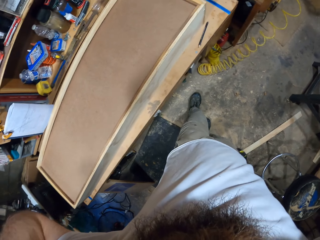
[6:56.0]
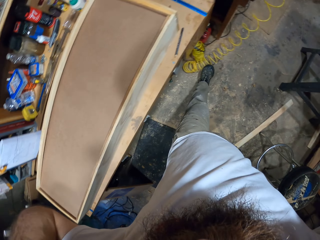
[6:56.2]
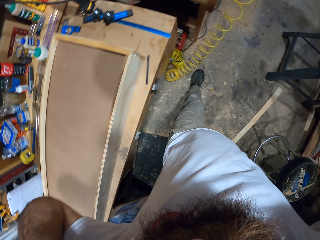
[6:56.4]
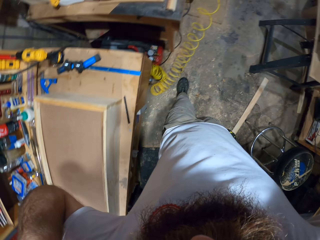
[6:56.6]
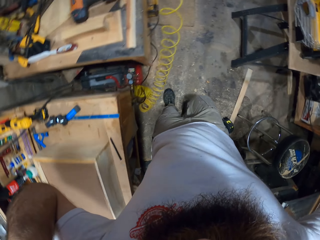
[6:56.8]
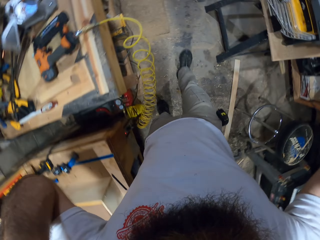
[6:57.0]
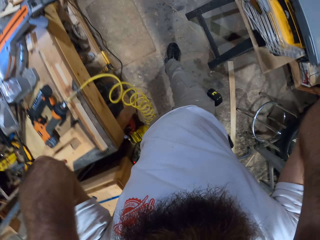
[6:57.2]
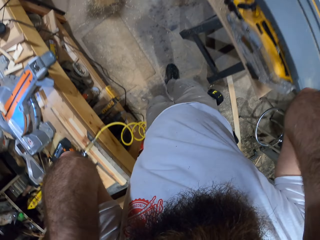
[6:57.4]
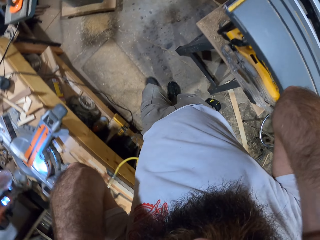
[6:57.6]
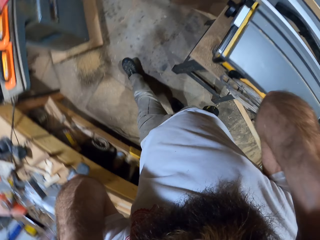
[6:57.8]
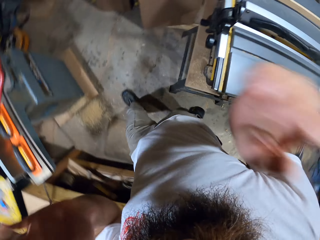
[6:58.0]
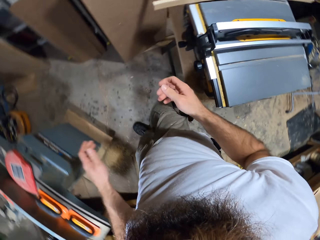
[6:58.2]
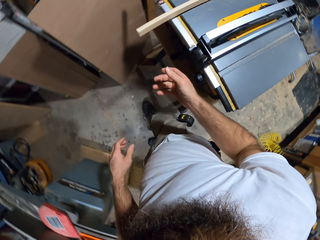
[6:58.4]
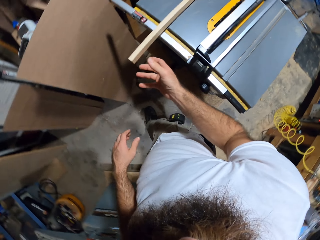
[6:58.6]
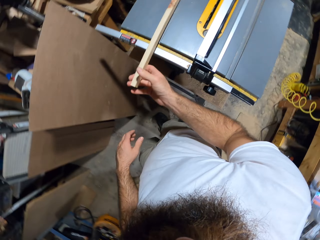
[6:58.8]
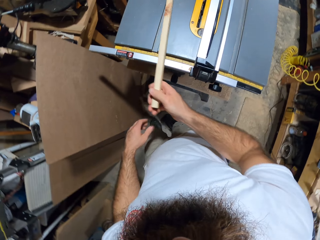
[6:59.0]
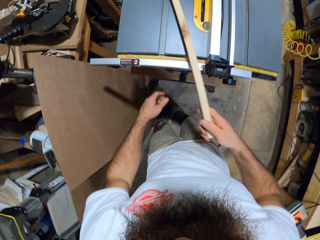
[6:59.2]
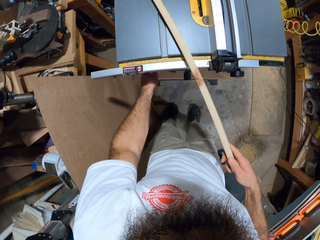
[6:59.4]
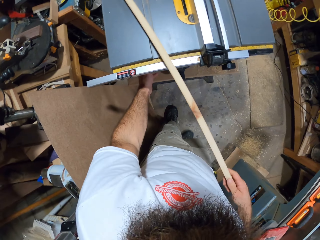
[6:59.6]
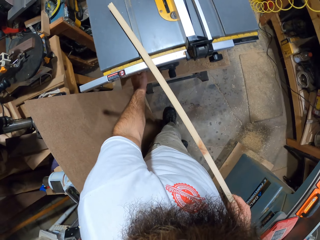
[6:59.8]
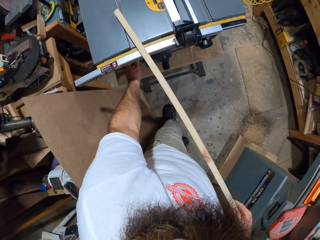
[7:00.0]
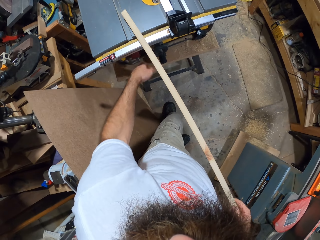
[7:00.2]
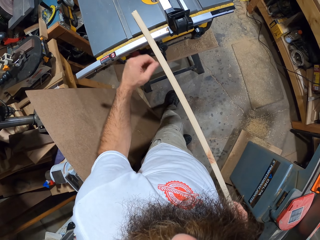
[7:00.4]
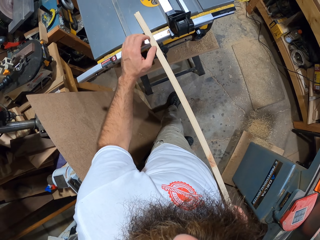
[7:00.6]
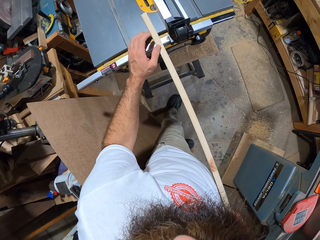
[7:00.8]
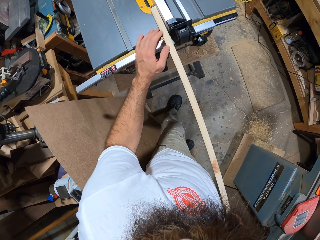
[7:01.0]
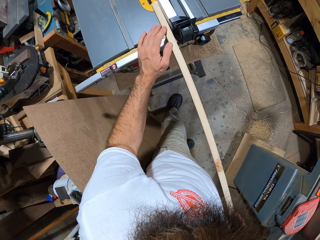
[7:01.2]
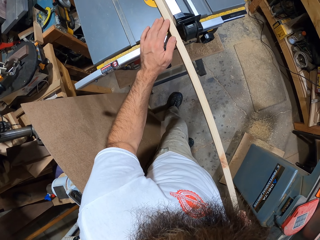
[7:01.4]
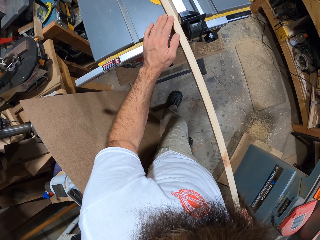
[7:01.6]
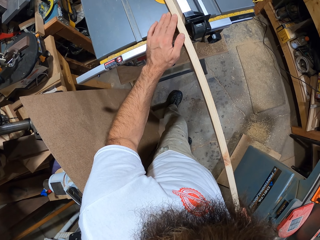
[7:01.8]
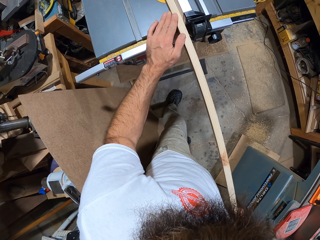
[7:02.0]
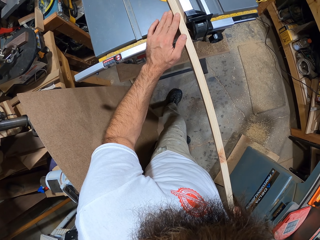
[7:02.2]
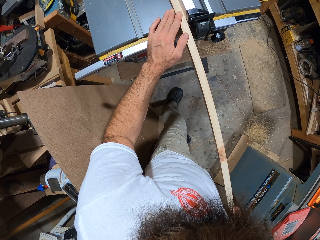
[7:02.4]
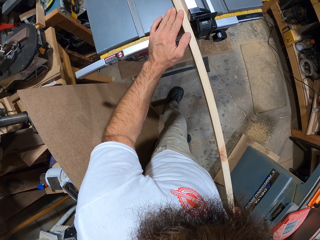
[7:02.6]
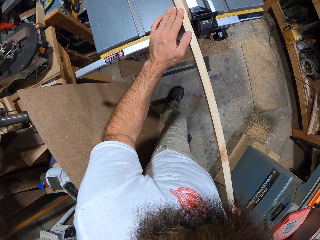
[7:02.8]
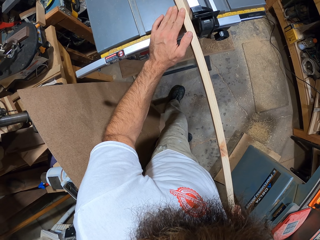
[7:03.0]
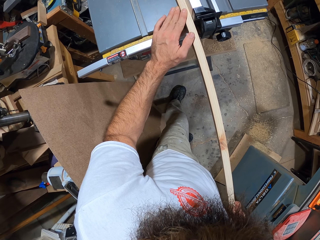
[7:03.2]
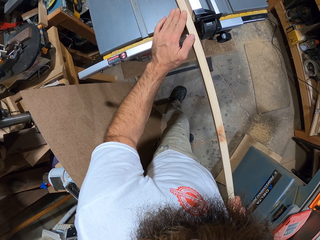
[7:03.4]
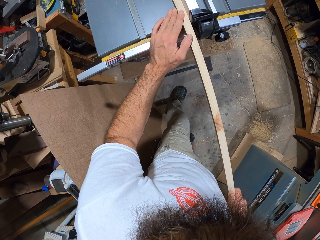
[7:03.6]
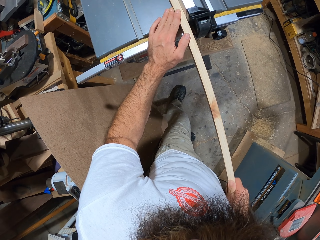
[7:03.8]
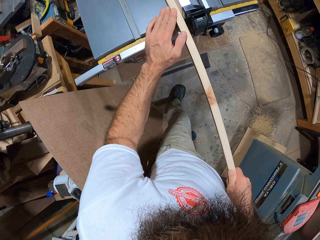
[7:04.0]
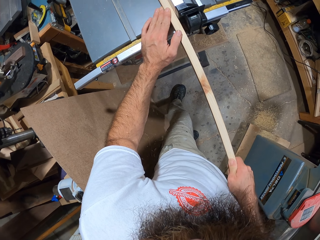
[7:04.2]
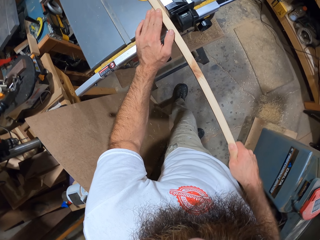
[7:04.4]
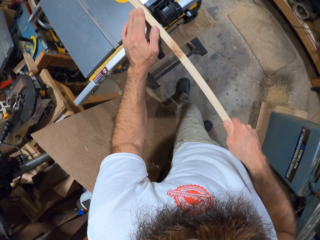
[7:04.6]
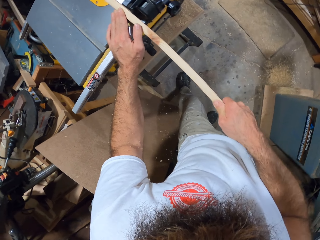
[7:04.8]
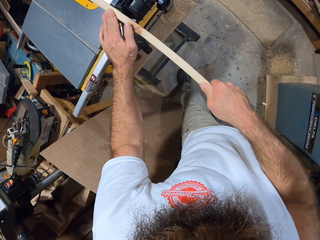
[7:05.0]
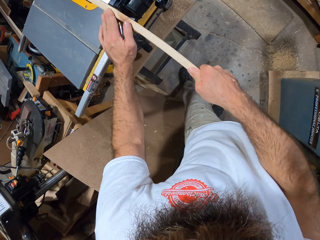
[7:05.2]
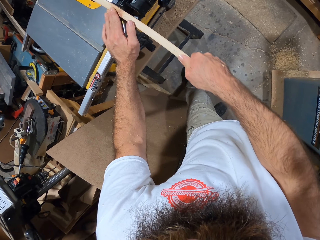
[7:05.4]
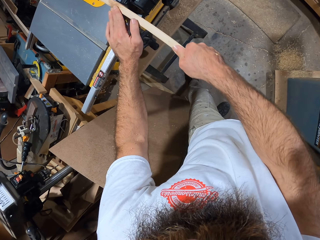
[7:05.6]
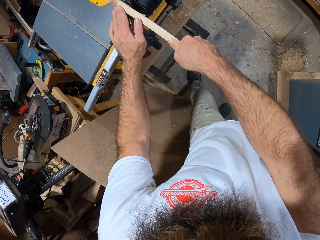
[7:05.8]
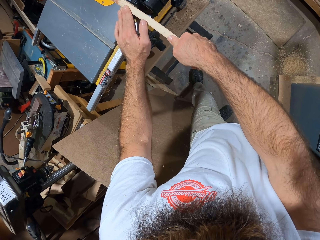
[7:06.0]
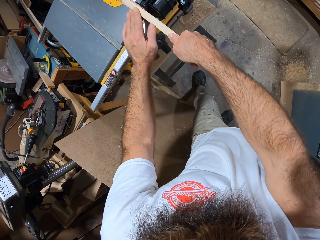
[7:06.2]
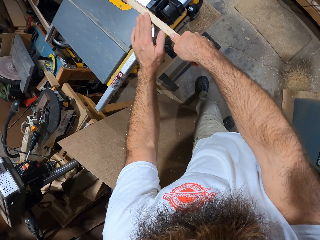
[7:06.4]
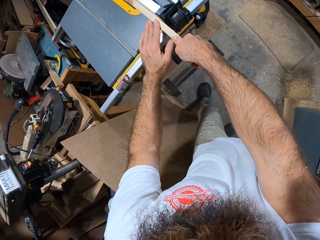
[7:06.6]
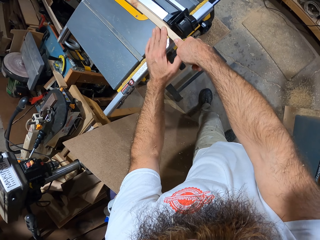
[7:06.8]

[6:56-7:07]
The camera wearer places the headset around his head. He holds the wood. He moves the piece of wood on the table saw with his right hand. He cuts the wood using the table saw. He slides the piece of wood in his right hand across the table saw.

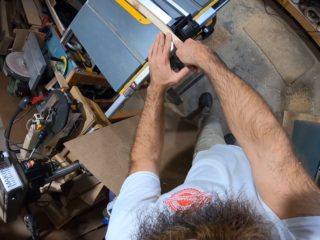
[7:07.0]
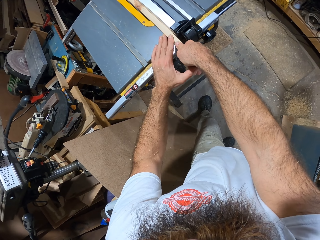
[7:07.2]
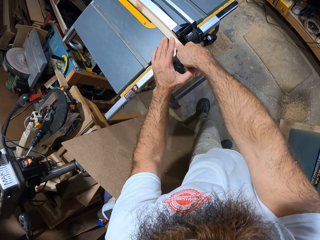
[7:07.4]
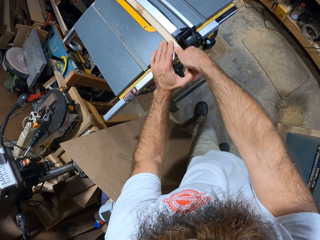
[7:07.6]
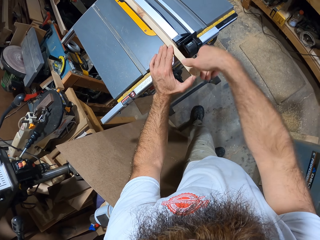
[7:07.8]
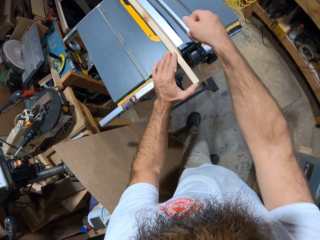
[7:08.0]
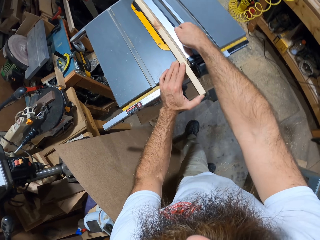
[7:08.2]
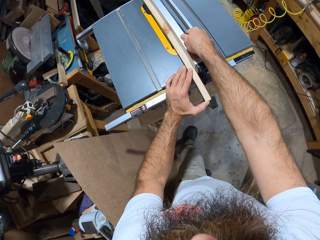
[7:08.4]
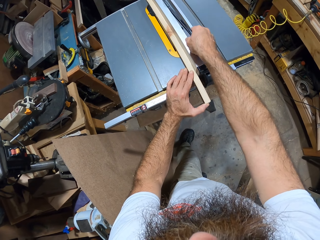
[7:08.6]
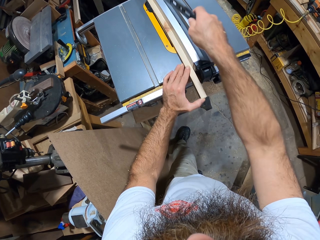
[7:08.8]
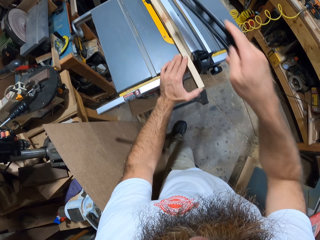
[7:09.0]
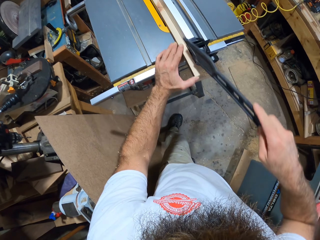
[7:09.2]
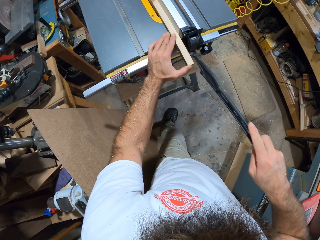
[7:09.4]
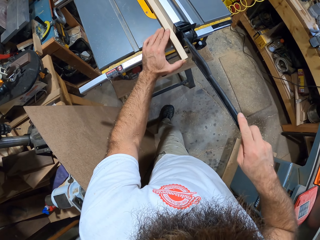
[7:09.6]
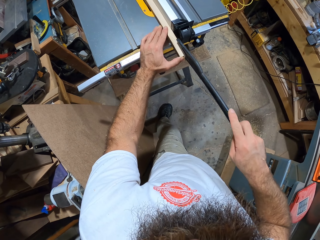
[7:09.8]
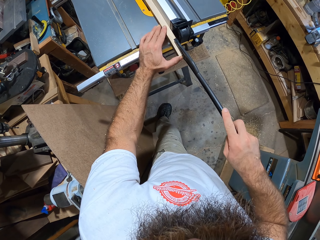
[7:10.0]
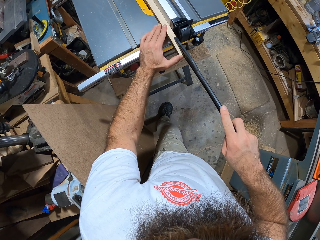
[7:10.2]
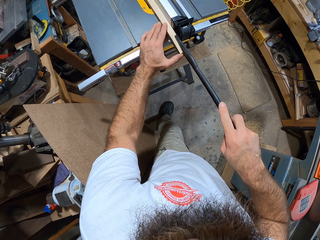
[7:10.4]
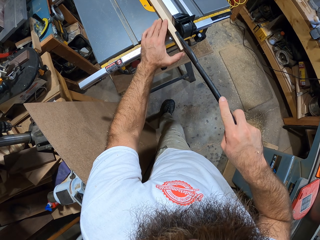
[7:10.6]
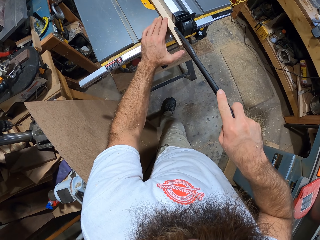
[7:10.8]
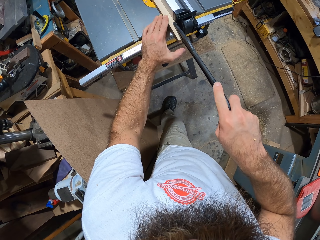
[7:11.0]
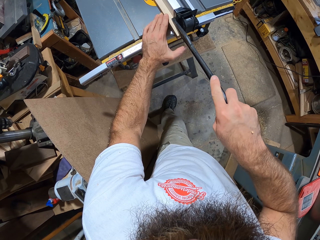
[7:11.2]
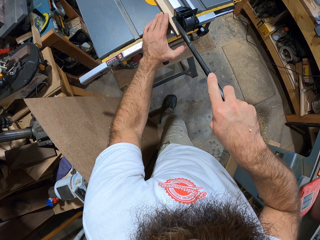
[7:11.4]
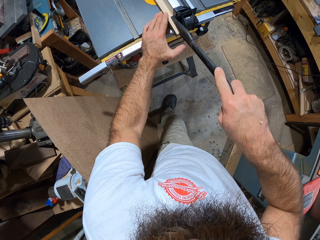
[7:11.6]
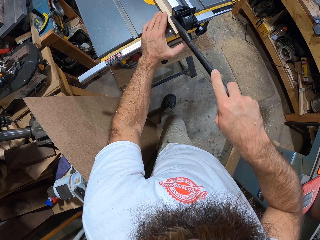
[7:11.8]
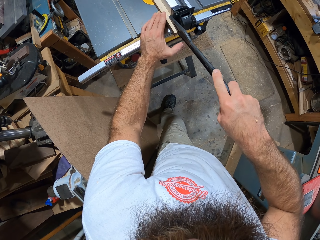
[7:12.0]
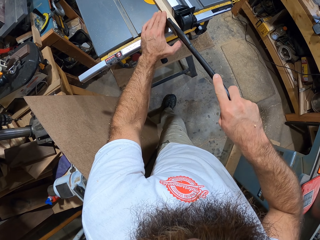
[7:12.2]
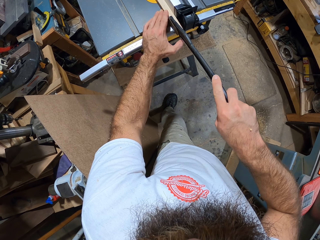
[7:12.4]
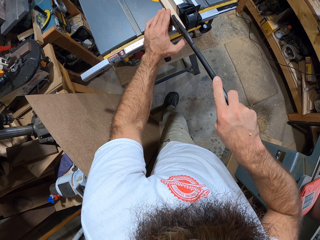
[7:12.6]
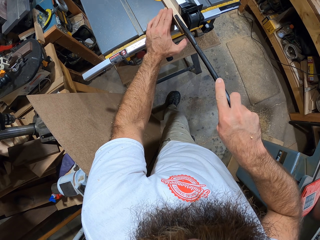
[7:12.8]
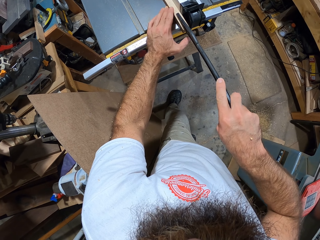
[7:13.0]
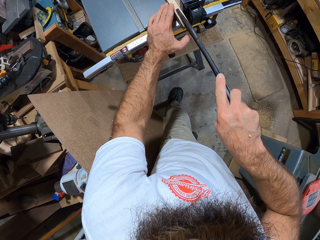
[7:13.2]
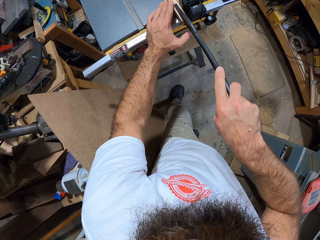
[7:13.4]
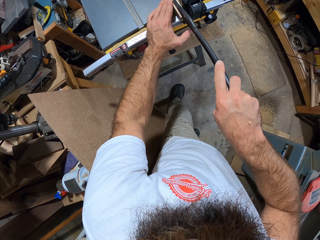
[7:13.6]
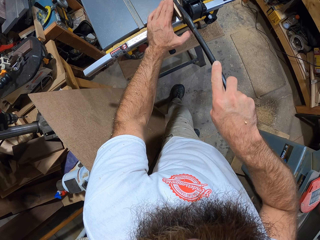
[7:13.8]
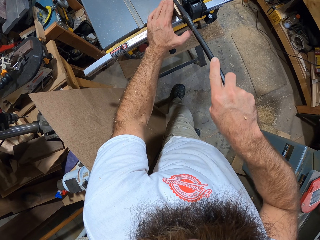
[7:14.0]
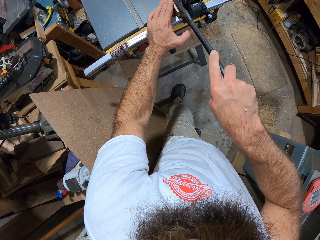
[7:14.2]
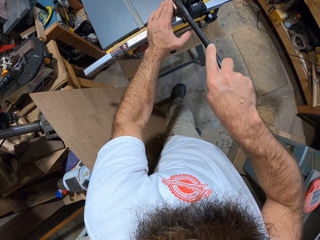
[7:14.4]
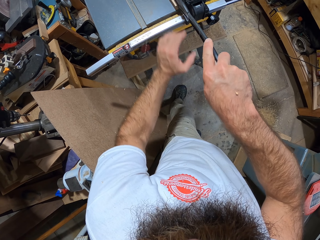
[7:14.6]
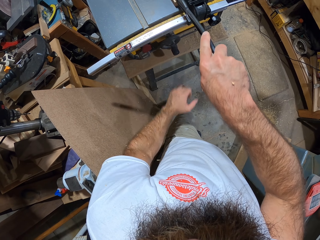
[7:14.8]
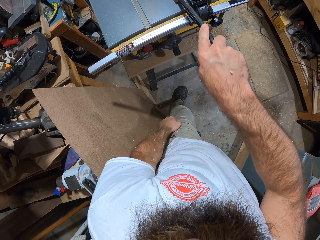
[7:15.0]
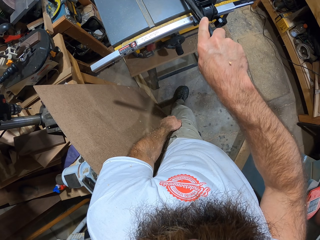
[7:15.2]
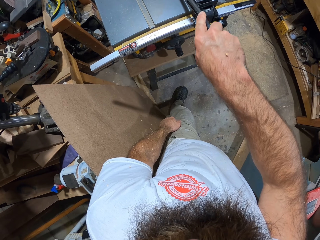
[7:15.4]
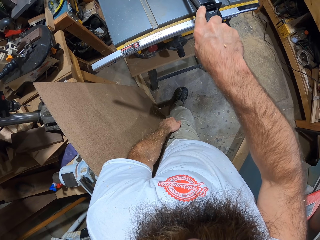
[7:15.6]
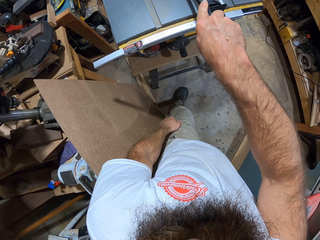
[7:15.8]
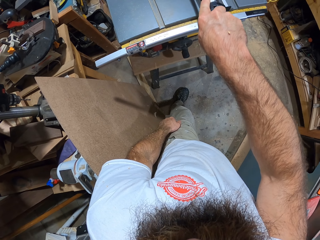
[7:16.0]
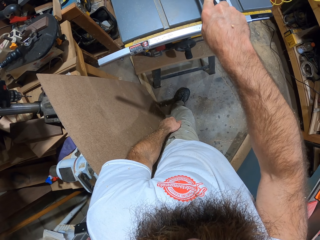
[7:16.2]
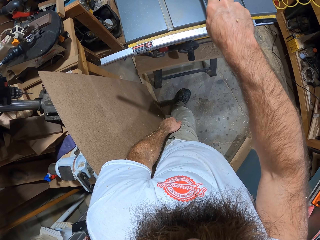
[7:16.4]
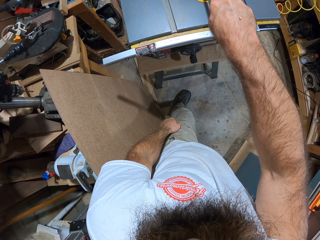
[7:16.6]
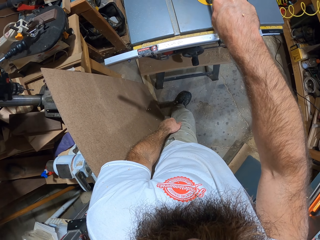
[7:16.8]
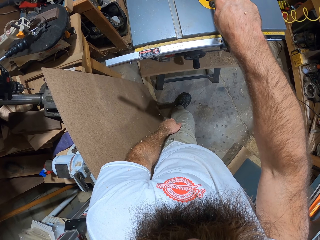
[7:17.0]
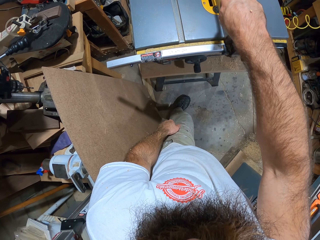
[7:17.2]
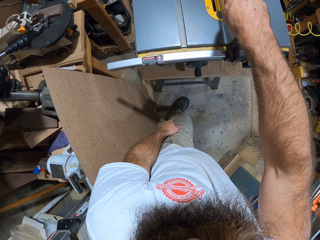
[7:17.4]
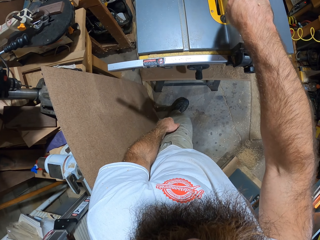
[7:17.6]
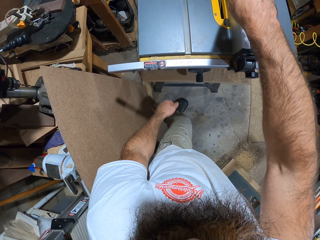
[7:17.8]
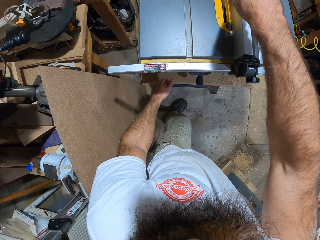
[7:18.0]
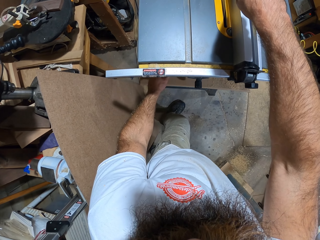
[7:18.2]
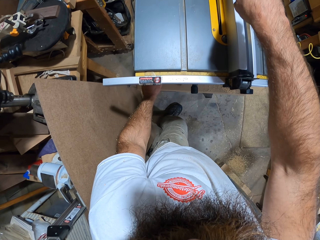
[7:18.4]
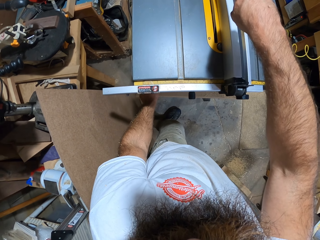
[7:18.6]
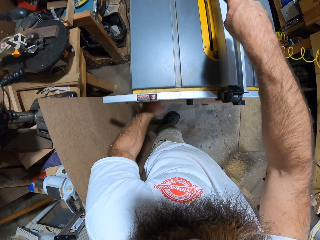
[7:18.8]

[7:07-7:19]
The camera wearer picks a wood holder on the table saw with his right hand. He holds the piece of wood on the table saw with the wood holder in his right hand. He slides the piece of wood on the table saw with the wood holder in his right hand.
